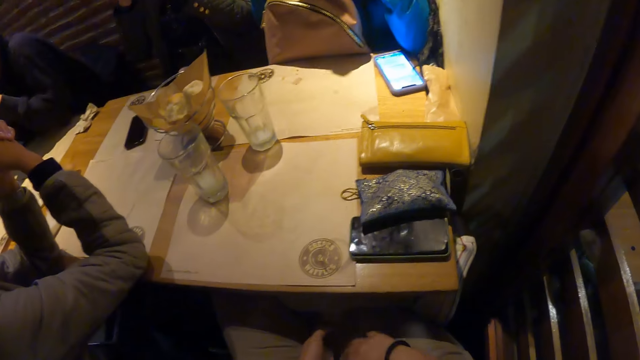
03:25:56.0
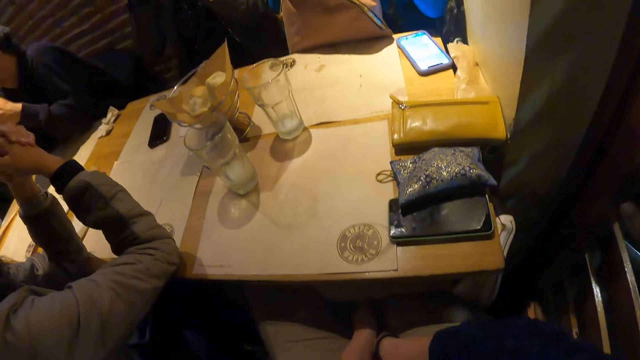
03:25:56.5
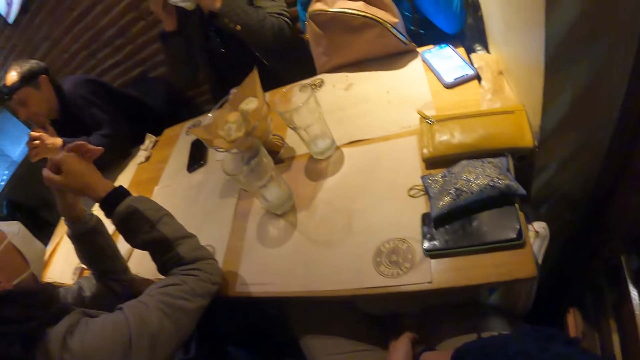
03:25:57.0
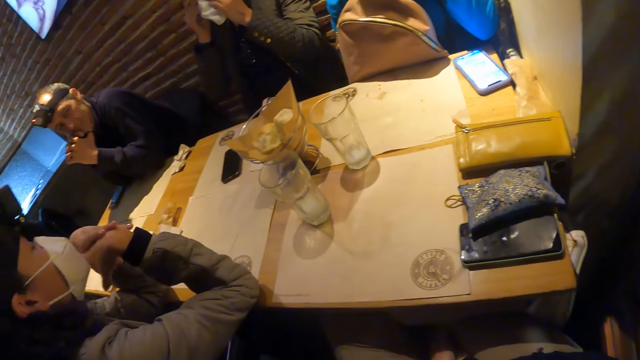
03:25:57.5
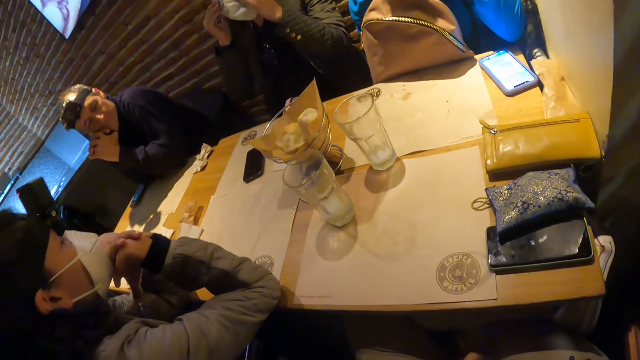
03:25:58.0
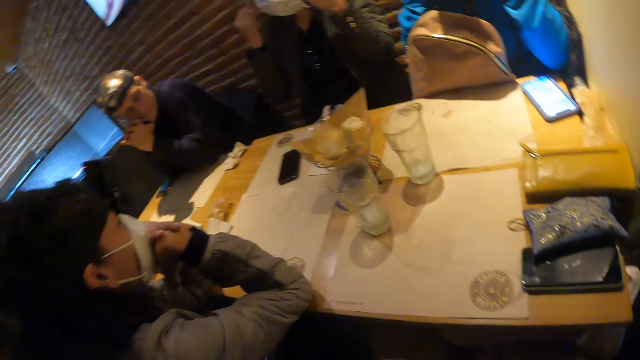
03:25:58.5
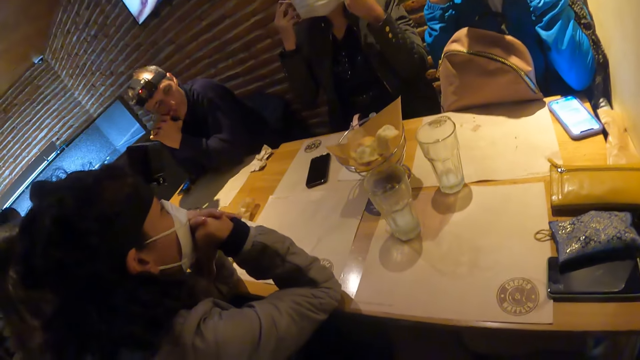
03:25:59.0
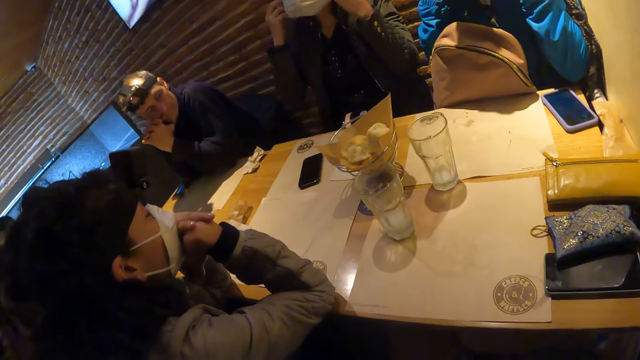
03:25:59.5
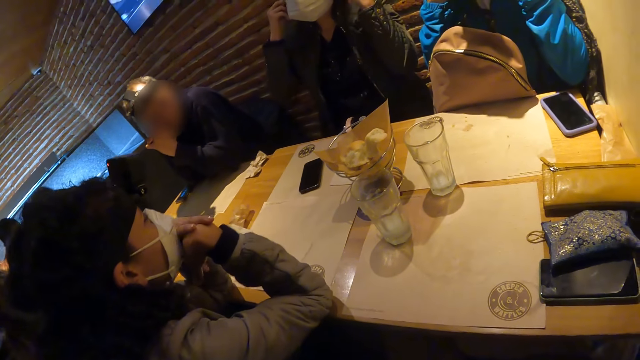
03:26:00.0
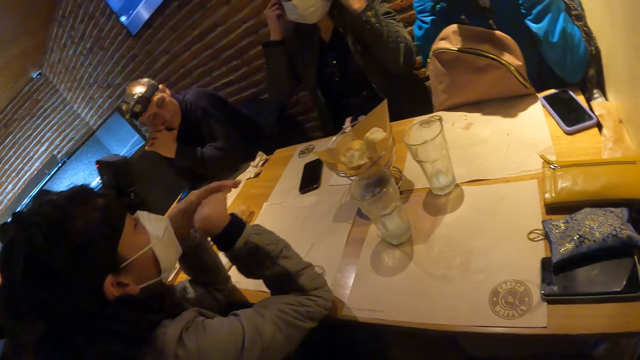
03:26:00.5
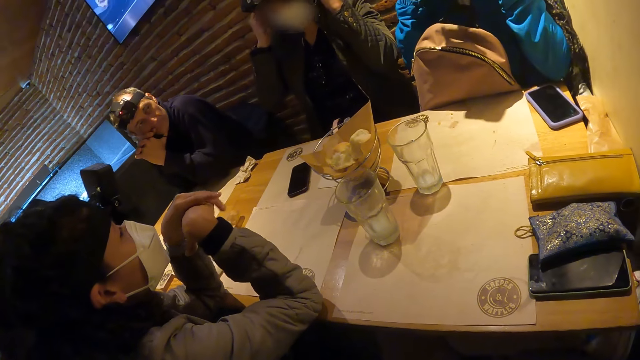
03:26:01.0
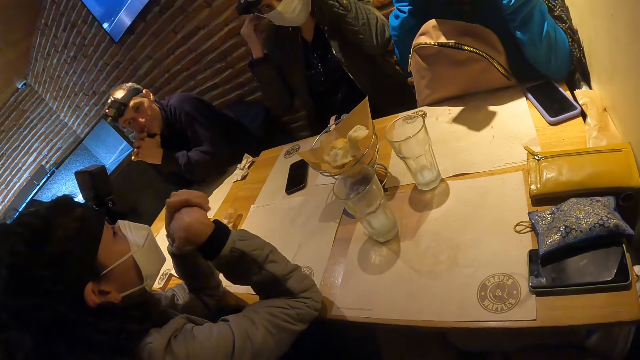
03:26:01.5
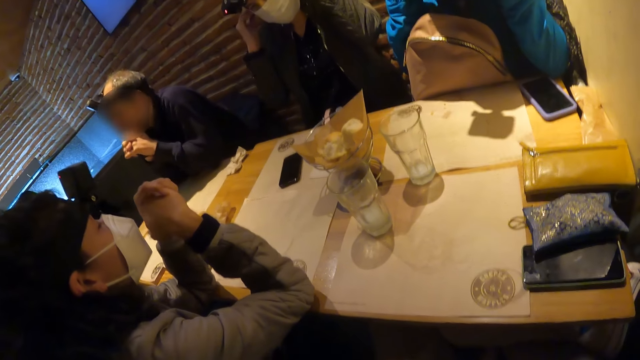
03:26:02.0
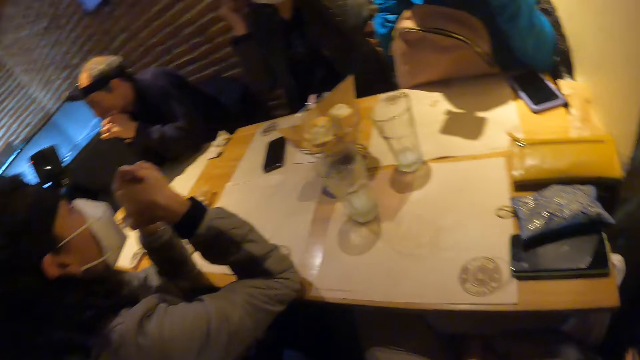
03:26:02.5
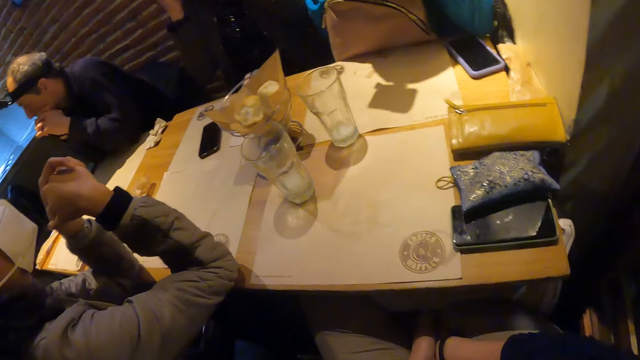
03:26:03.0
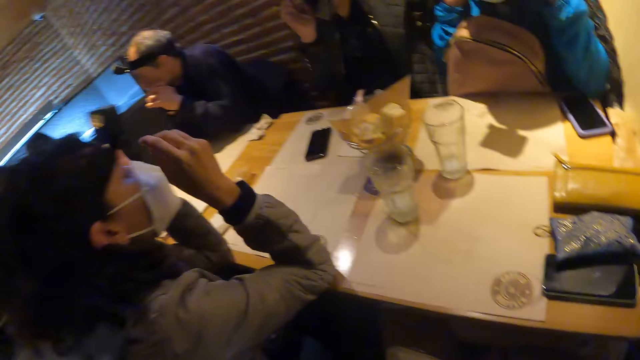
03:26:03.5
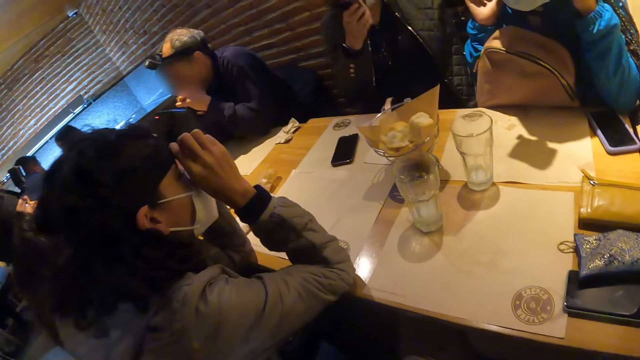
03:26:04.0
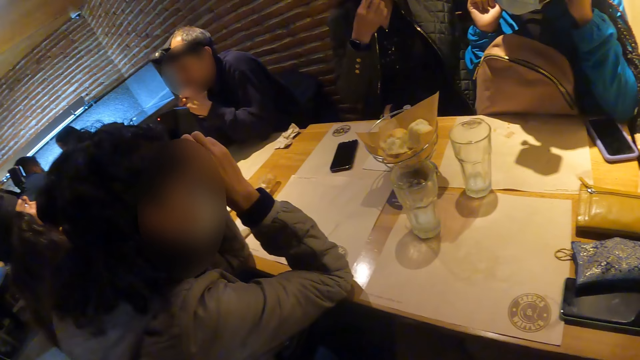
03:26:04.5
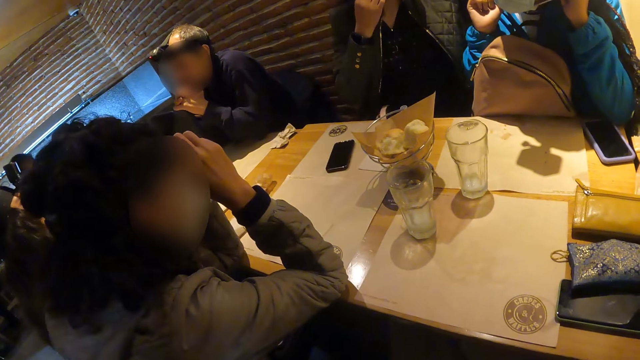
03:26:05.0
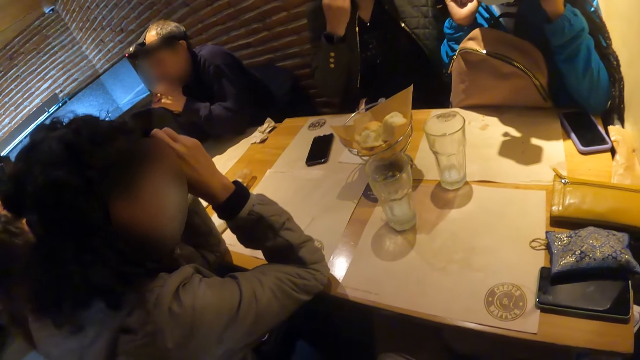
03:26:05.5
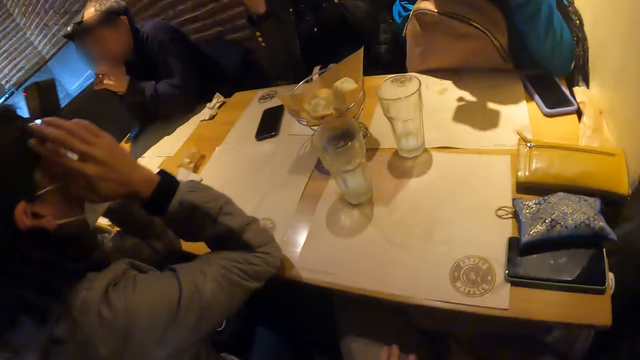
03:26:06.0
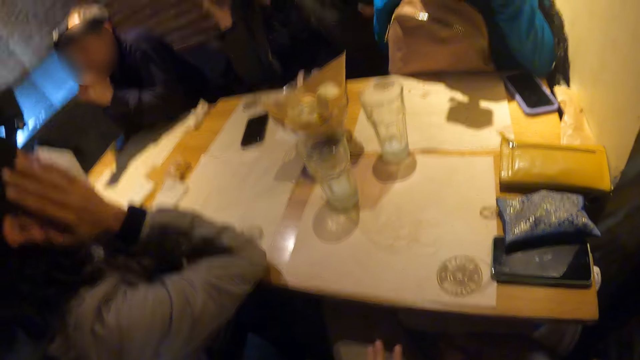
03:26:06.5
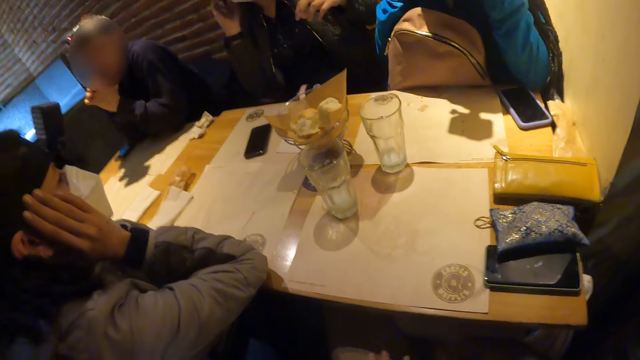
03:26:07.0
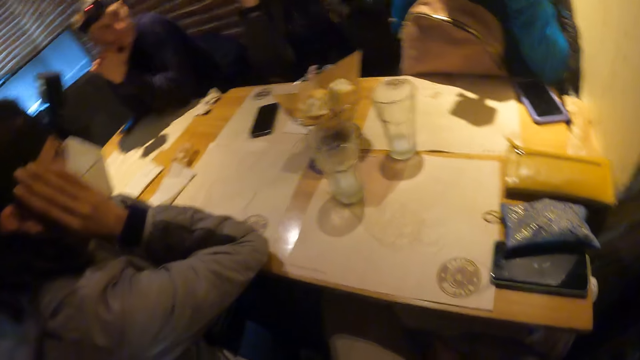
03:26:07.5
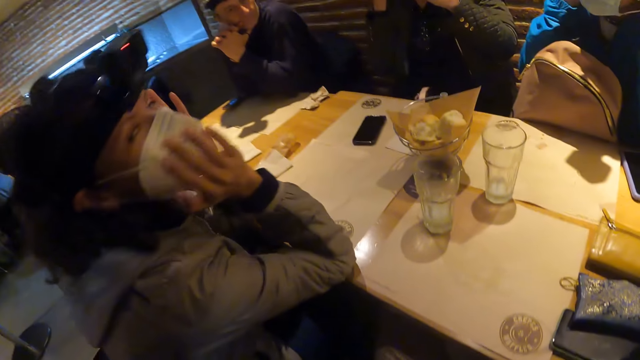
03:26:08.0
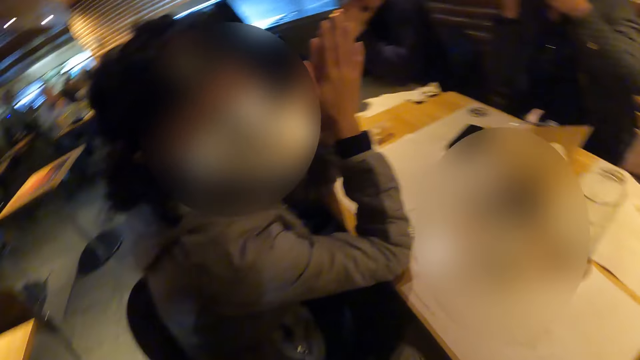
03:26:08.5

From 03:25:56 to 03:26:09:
A woman wears the mask on her face with both hands. Another woman touches her face with both hands. The camera wearer converses with a woman, a man, a person, another woman and another person.

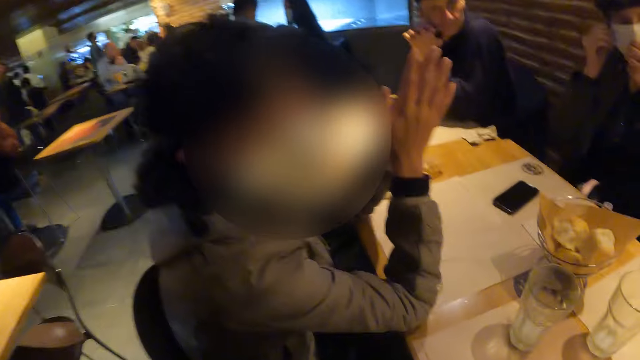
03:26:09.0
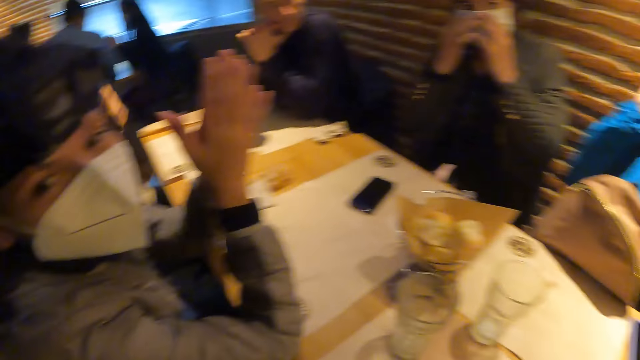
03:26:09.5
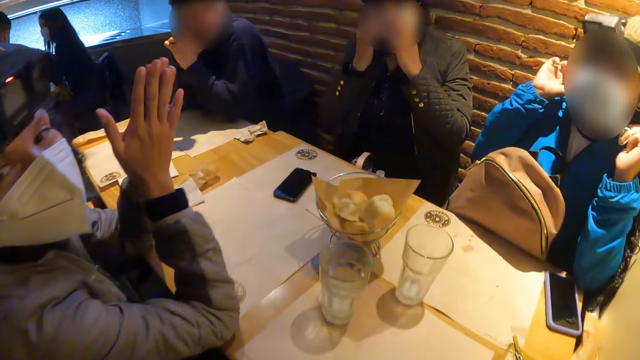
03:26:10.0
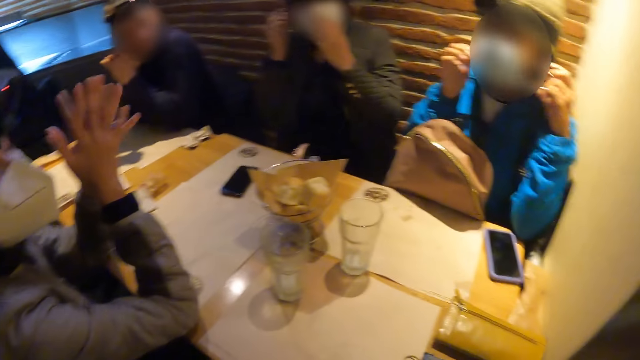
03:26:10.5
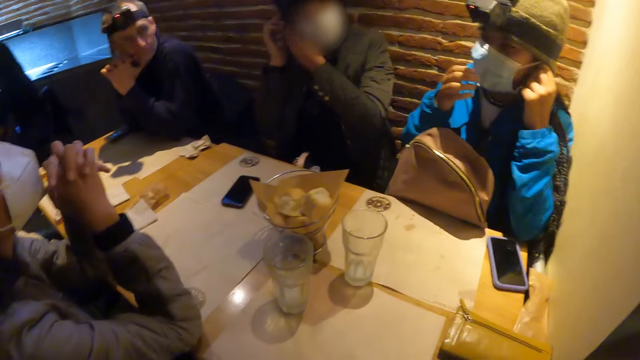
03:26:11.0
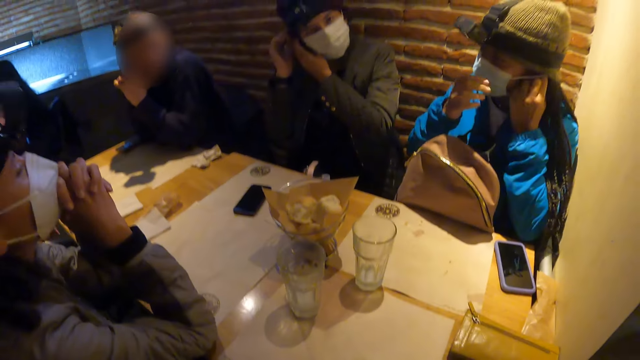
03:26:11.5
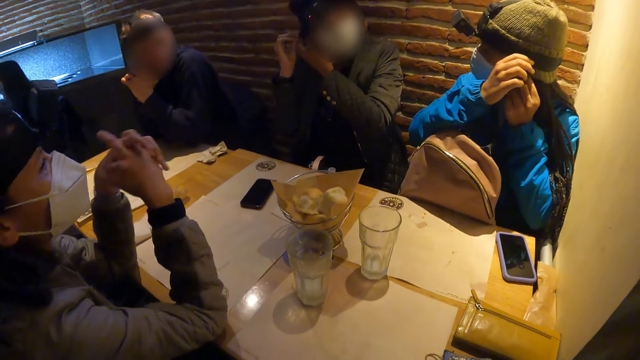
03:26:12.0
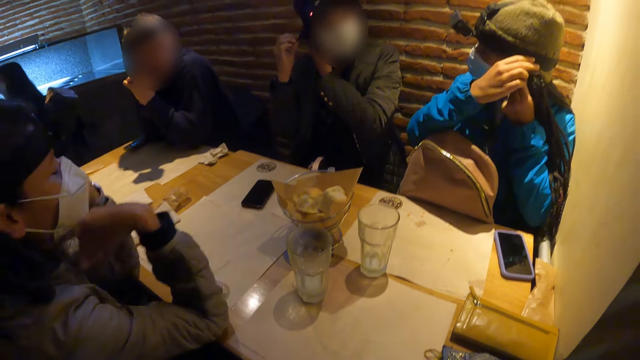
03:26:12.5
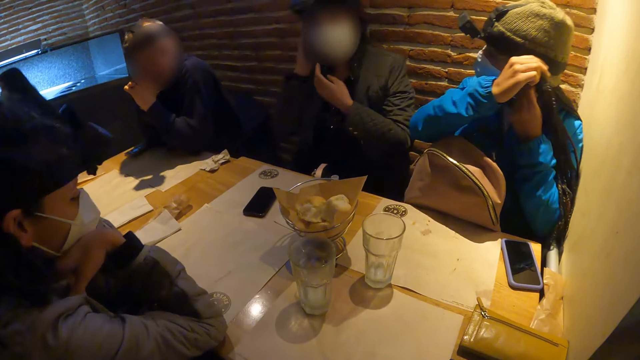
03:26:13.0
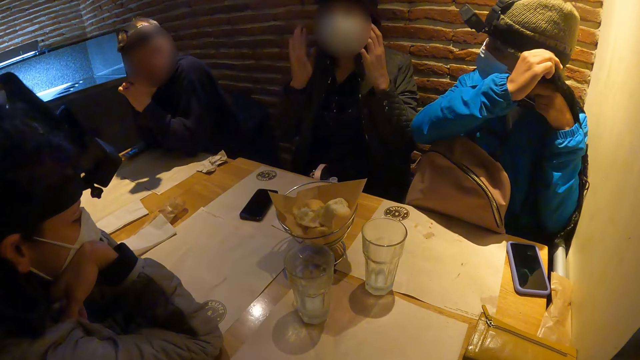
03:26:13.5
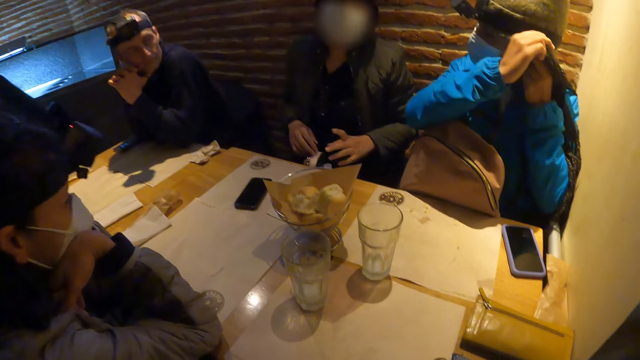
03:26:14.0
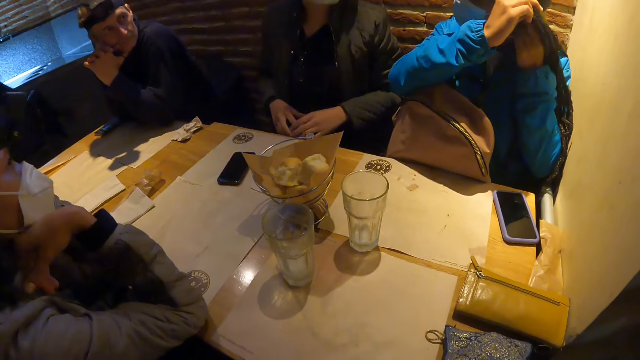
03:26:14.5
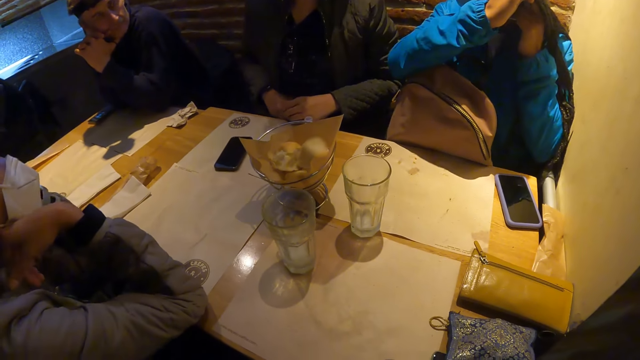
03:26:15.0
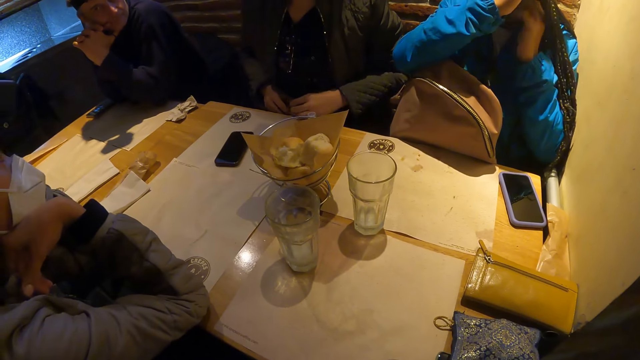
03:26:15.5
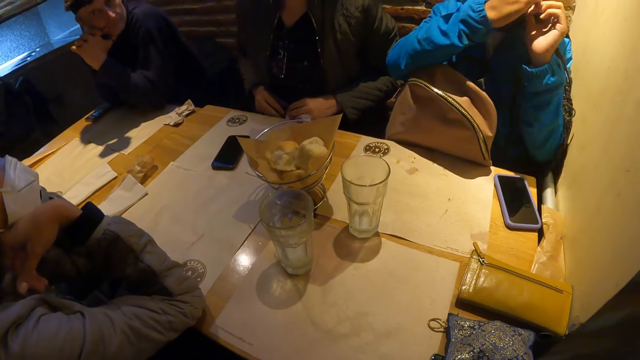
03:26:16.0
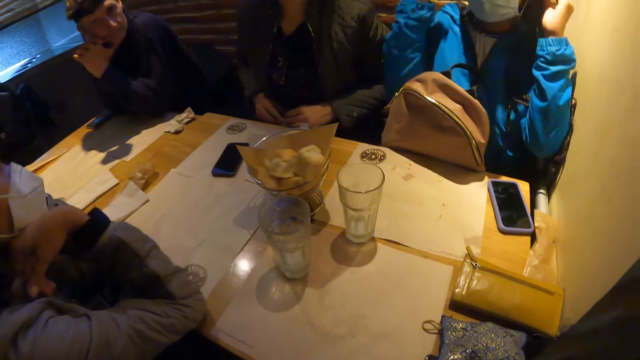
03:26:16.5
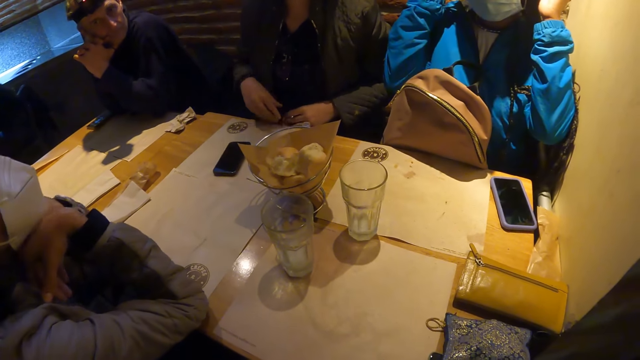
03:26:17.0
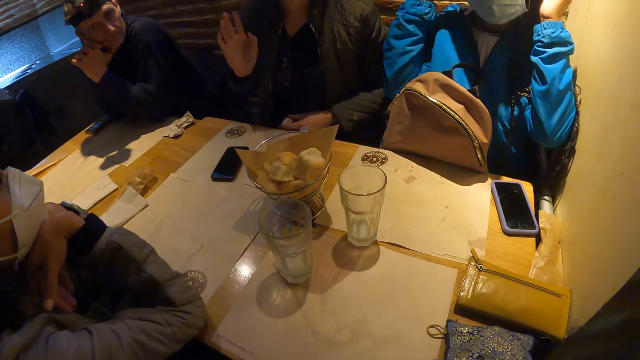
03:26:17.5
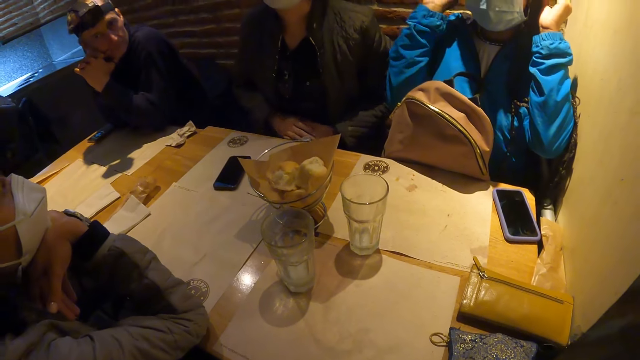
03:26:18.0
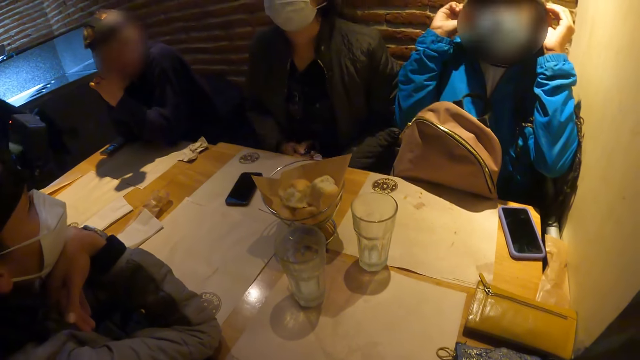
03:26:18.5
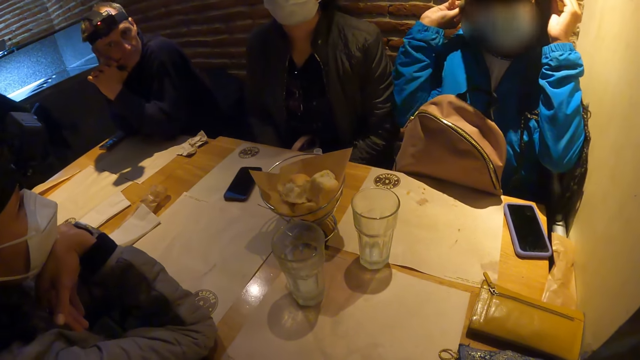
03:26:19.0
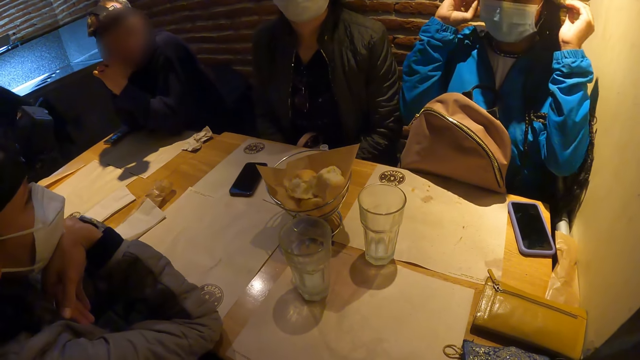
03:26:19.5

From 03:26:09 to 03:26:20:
A woman wears the mask on her face with both hands. A person converses with another person, a woman, another woman, a man and the camera wearer.
